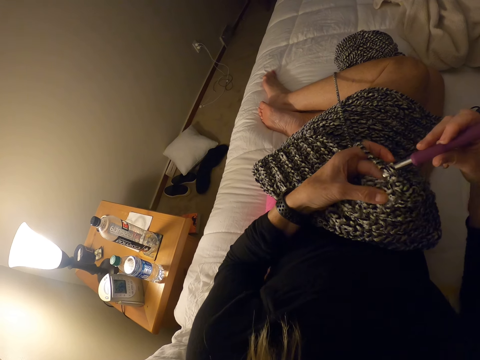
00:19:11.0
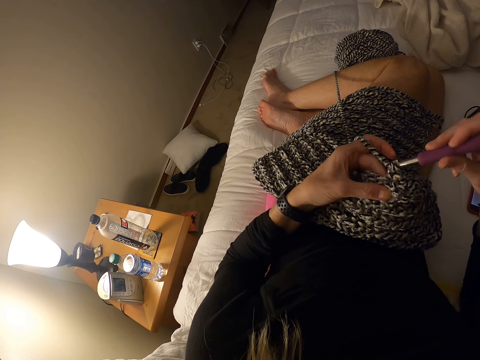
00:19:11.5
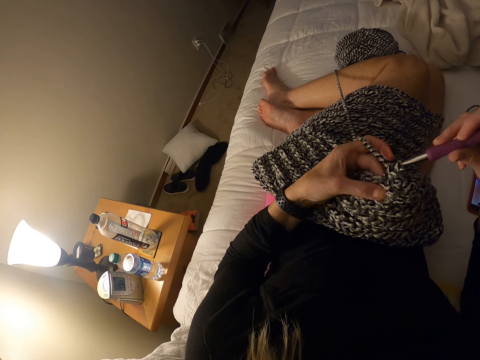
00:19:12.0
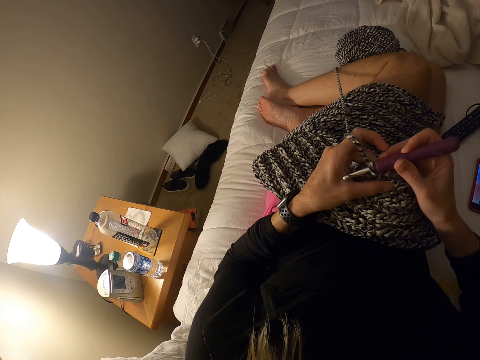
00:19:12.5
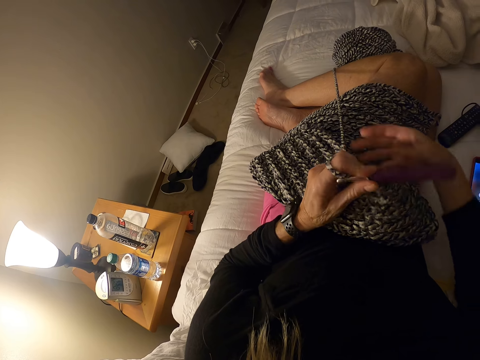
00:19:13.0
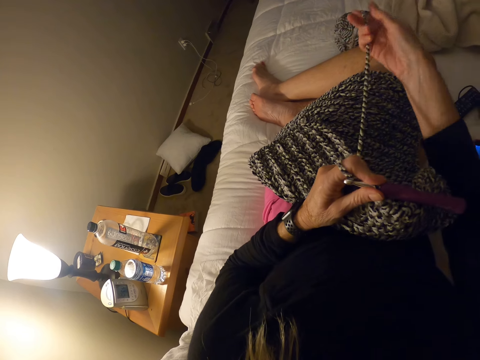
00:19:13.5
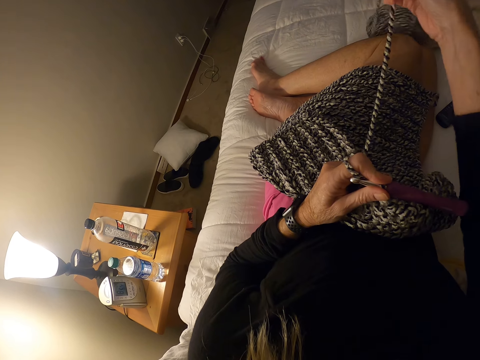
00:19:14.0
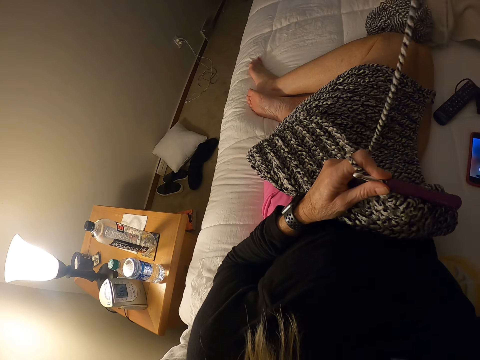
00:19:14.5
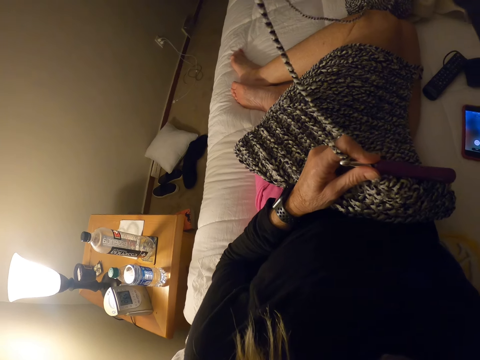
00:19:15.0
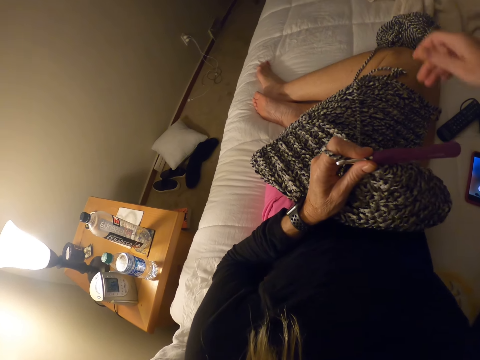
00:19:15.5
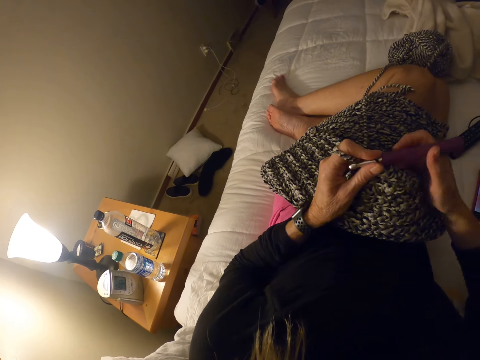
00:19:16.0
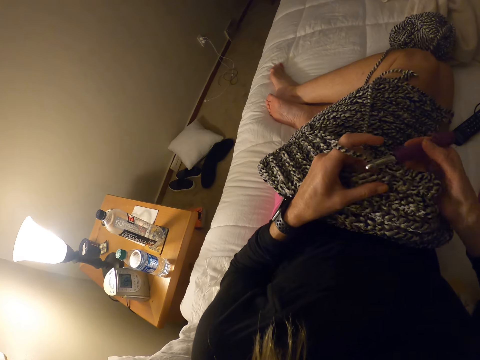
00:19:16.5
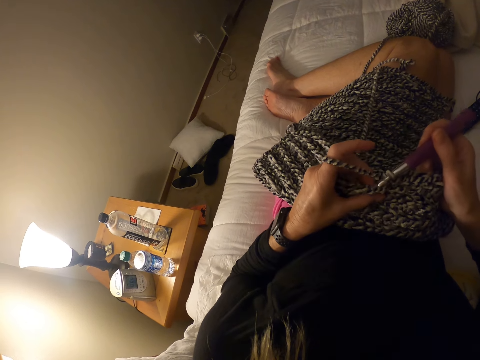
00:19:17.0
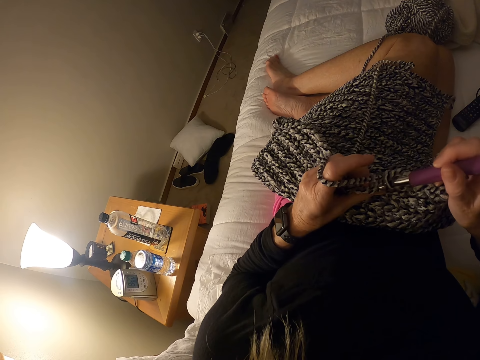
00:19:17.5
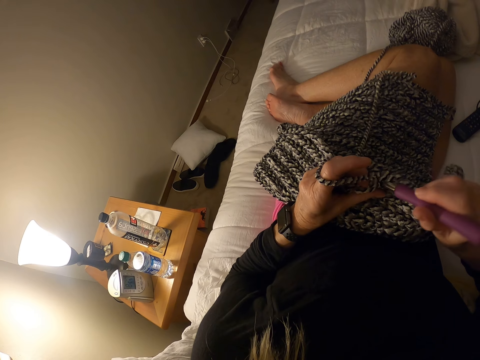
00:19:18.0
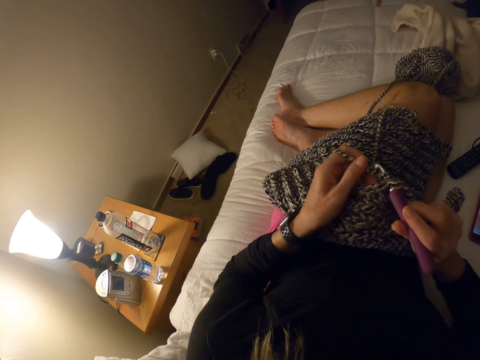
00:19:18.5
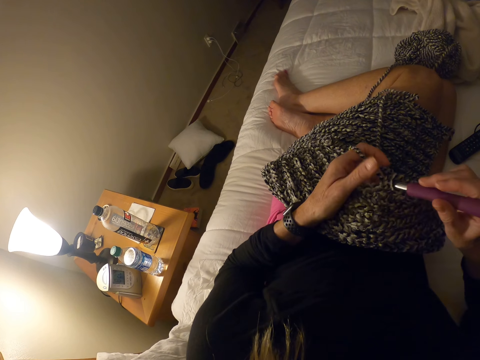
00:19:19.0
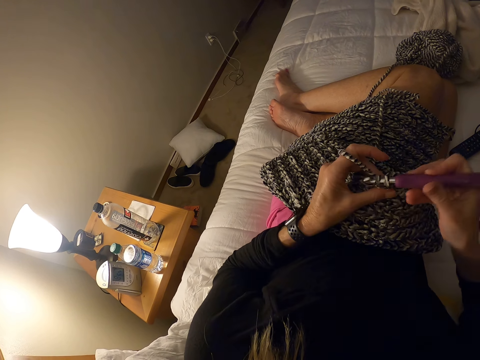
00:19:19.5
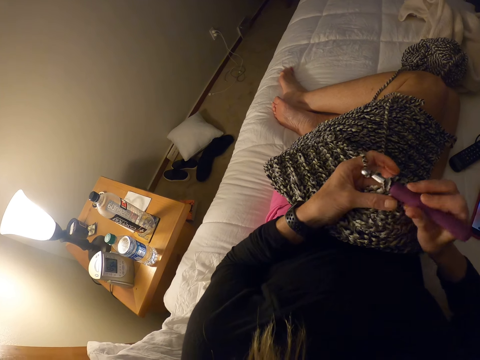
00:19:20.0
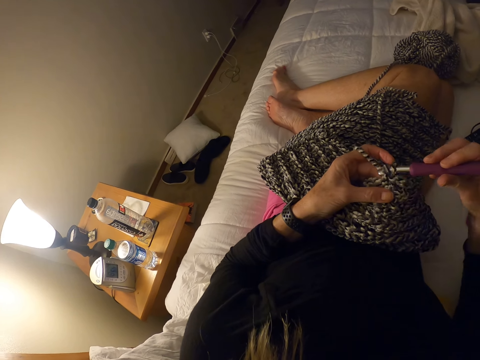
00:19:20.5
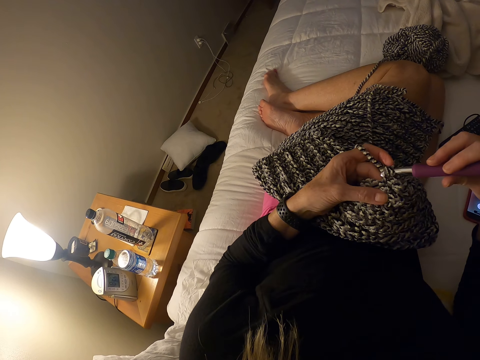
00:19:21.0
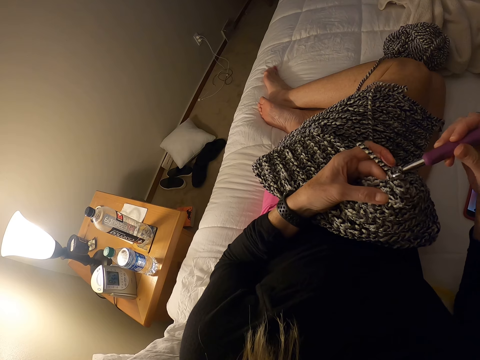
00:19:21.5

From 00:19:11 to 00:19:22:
The camera wearer holds the crochet hook with her left hand. She pulls the yarn from the skein of yarn. She holds the crochet hook with her right hand. She crochets a woolen fabric with the crochet hook.

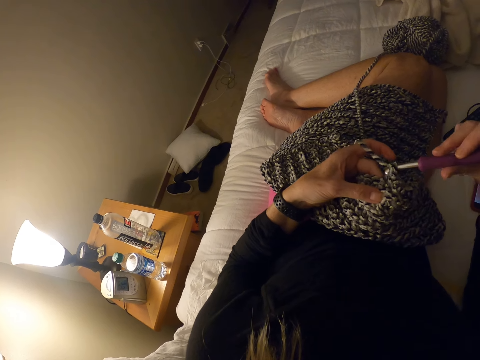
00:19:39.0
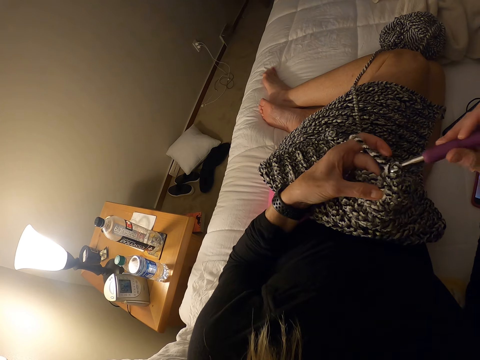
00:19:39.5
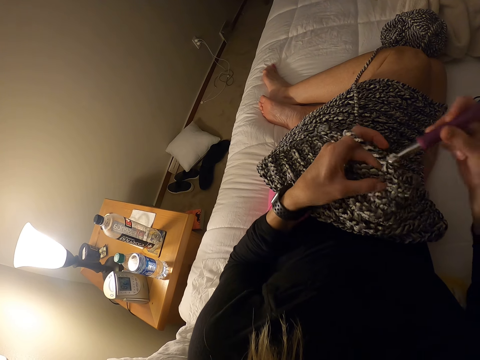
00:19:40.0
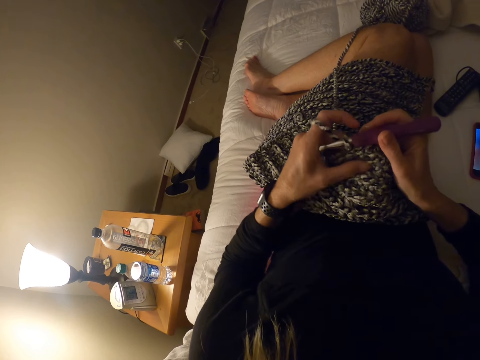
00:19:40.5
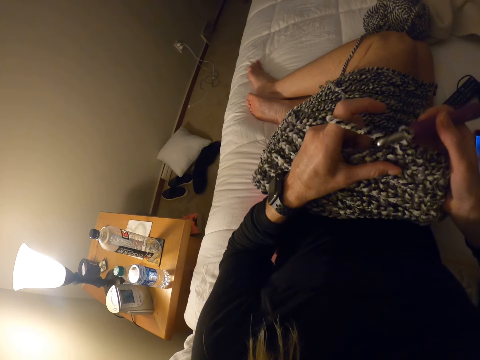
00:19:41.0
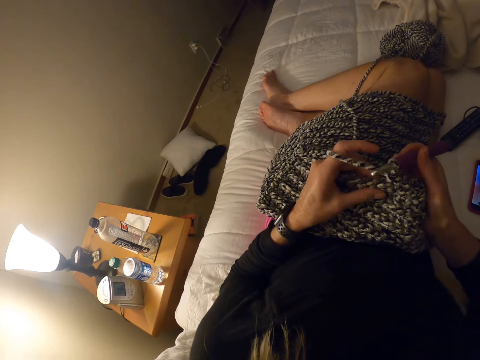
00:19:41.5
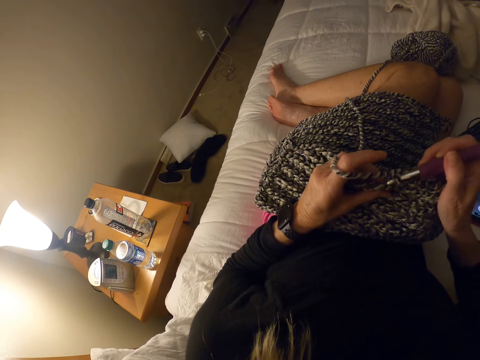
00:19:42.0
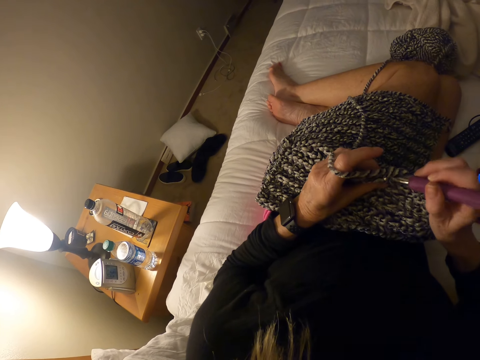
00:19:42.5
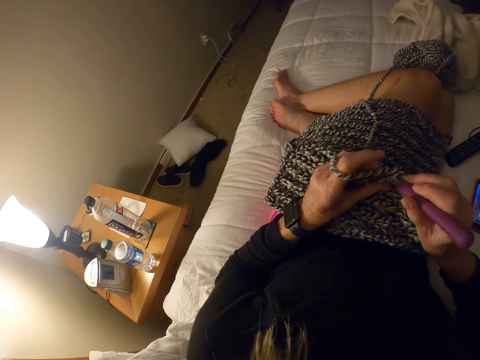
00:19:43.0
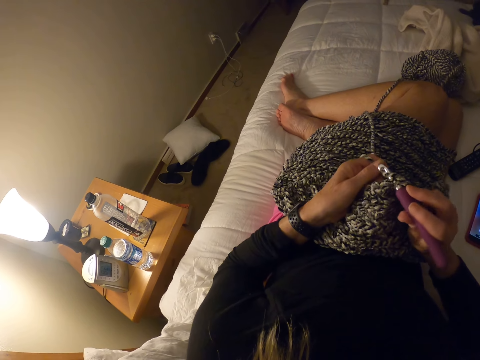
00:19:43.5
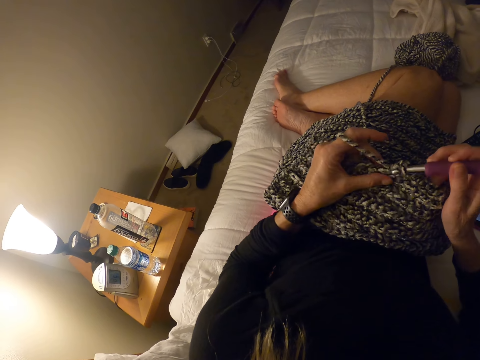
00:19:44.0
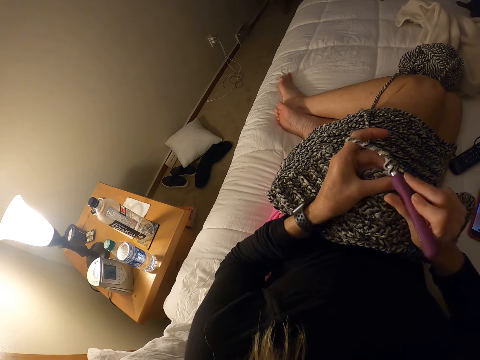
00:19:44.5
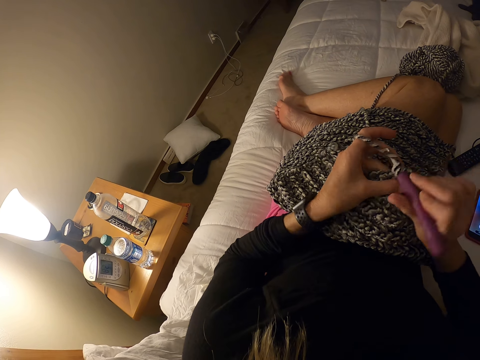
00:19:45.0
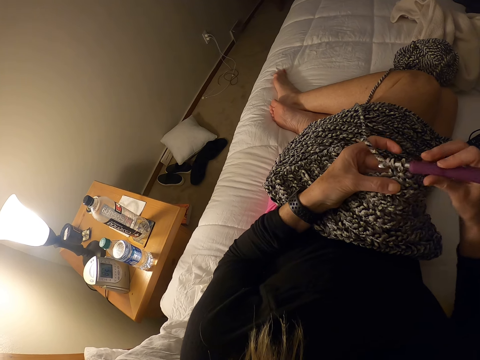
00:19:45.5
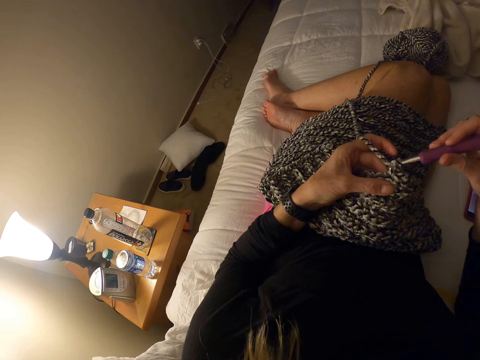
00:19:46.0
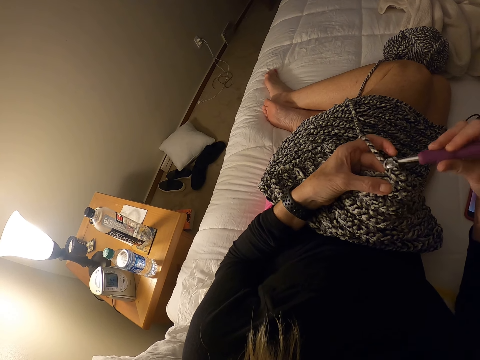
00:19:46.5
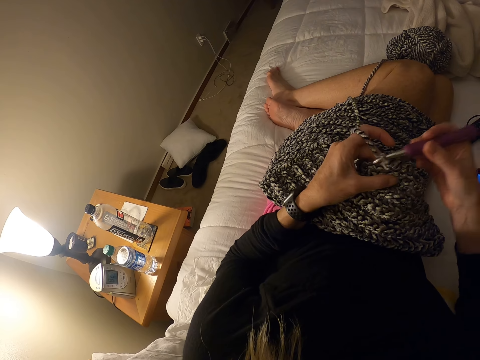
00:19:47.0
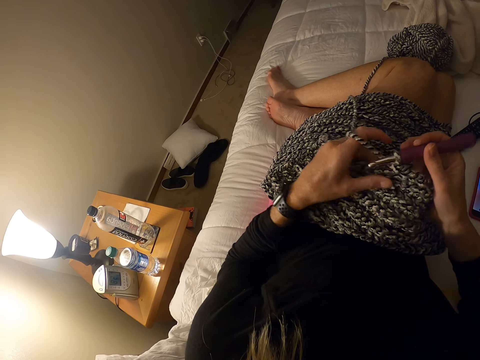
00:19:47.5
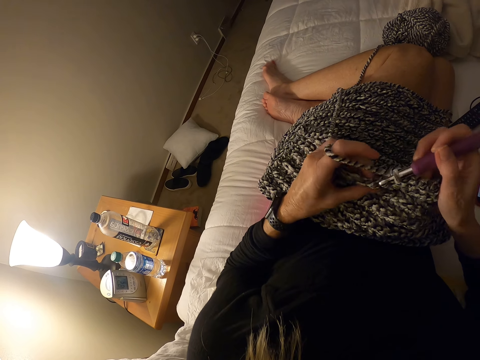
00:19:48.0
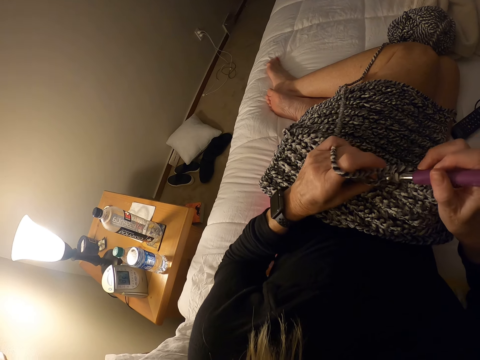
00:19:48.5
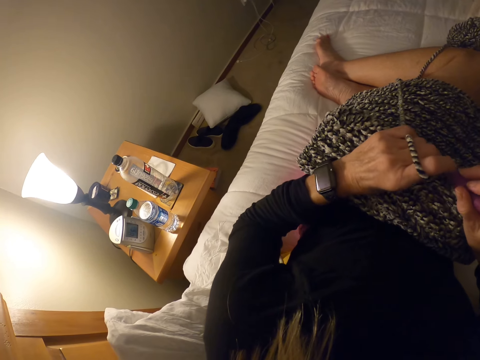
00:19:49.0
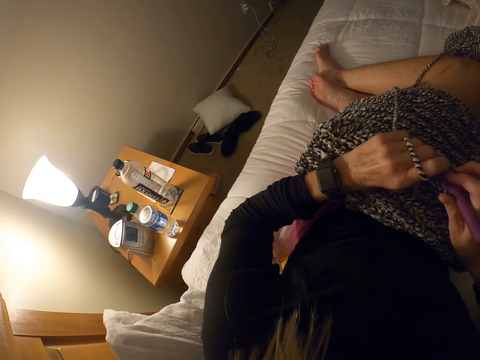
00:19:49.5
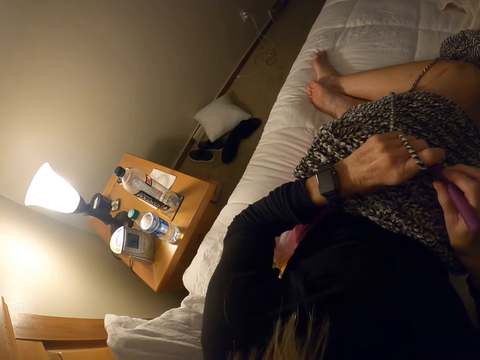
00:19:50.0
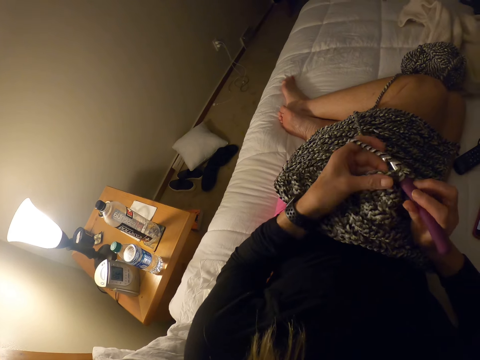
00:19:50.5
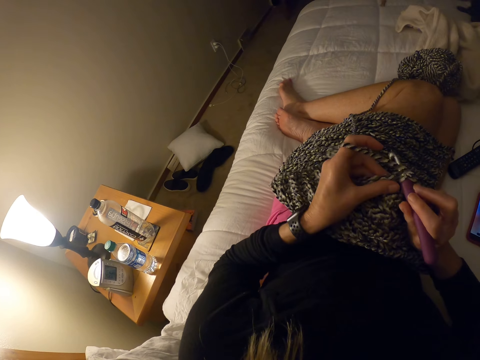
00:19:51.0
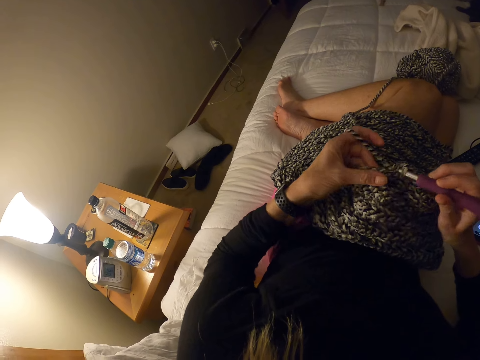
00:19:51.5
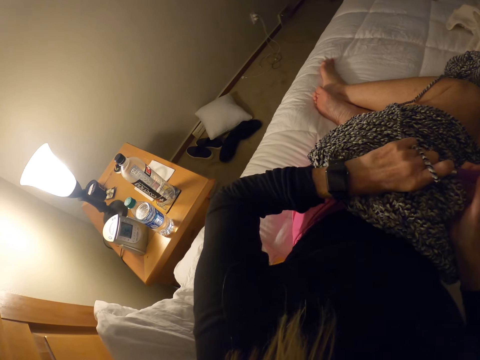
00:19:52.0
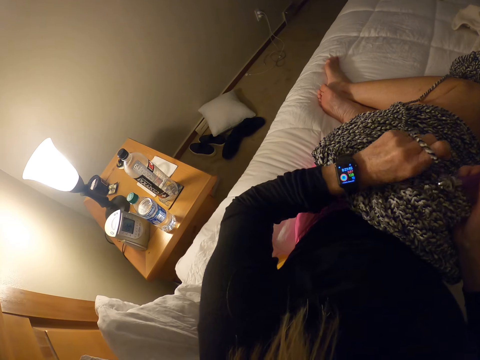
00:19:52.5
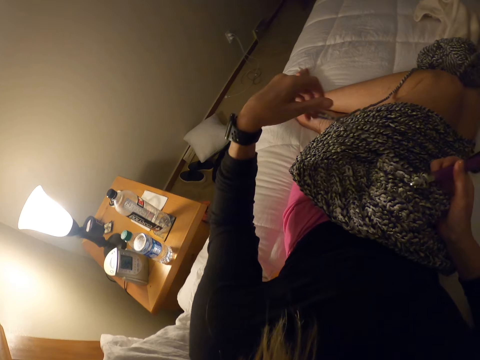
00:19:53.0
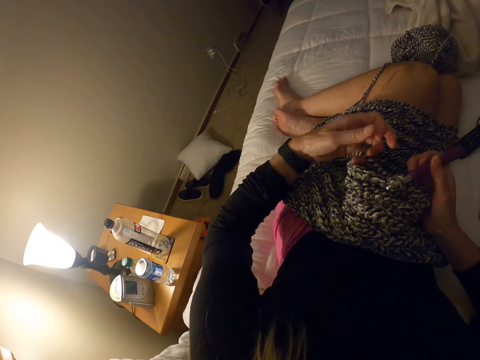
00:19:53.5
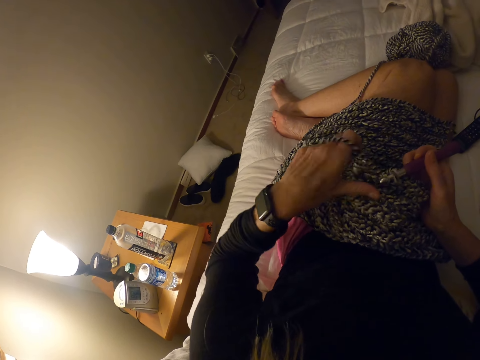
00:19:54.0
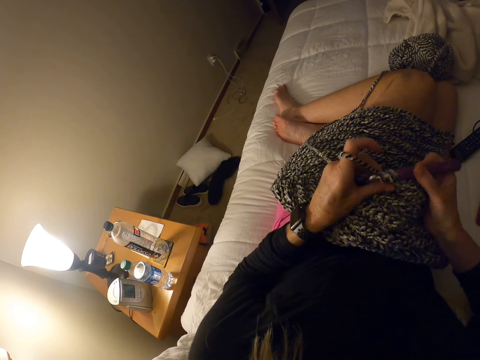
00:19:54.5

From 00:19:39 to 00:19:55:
The camera wearer moves the woolen fabric. She crochets the woolen fabric with a crochet hook. She pulls the yarn and folds the yarn on her finger.
